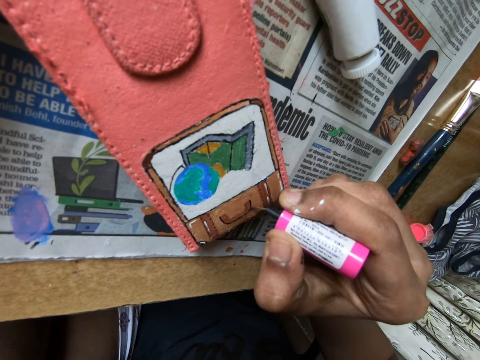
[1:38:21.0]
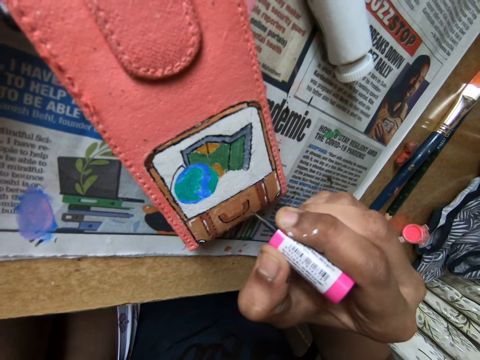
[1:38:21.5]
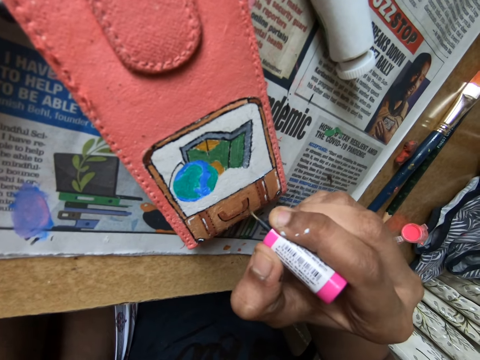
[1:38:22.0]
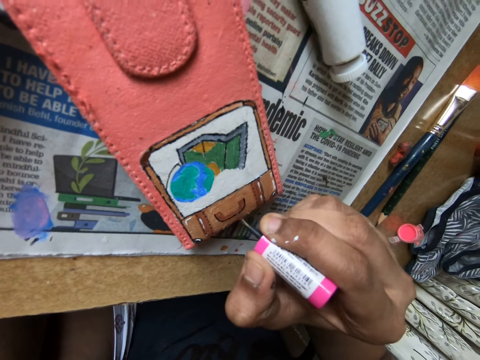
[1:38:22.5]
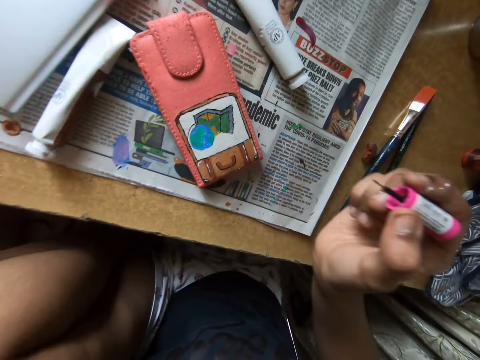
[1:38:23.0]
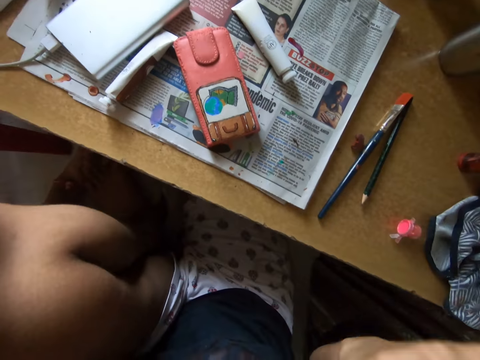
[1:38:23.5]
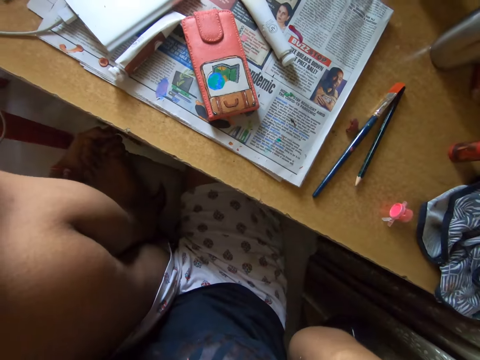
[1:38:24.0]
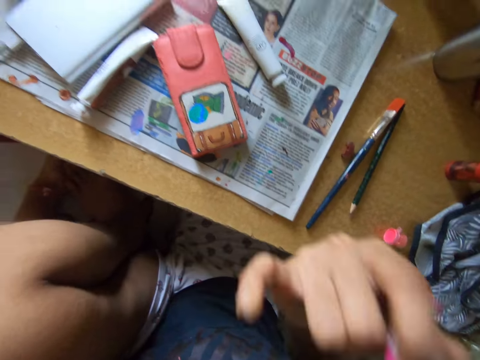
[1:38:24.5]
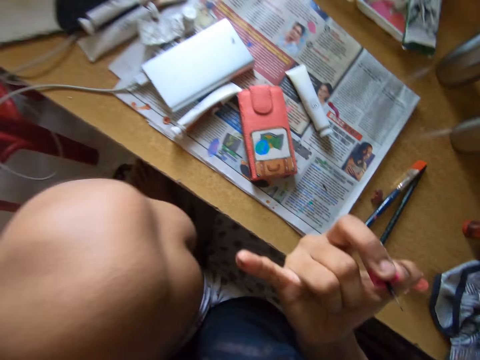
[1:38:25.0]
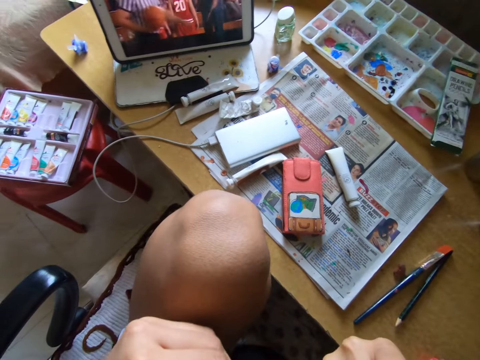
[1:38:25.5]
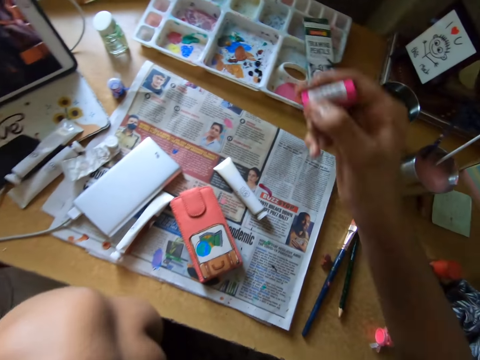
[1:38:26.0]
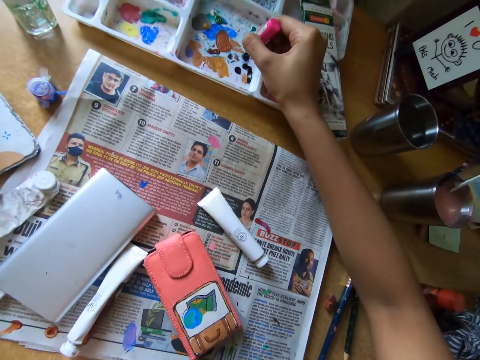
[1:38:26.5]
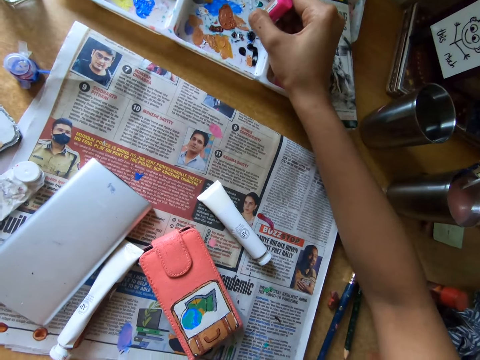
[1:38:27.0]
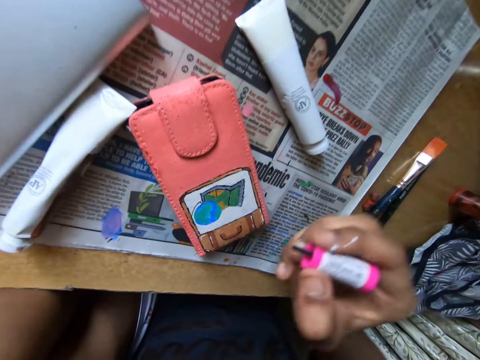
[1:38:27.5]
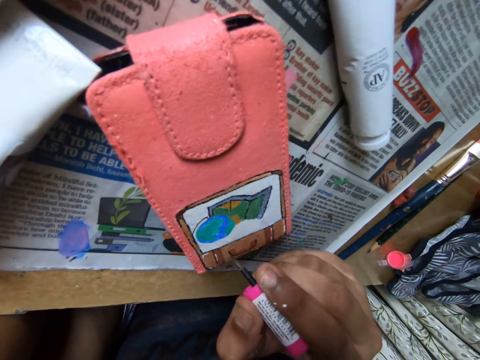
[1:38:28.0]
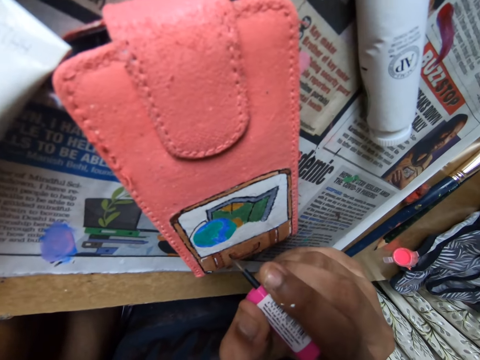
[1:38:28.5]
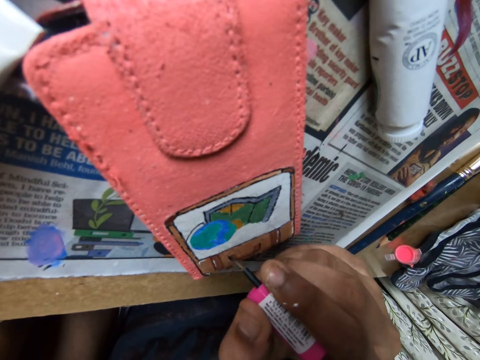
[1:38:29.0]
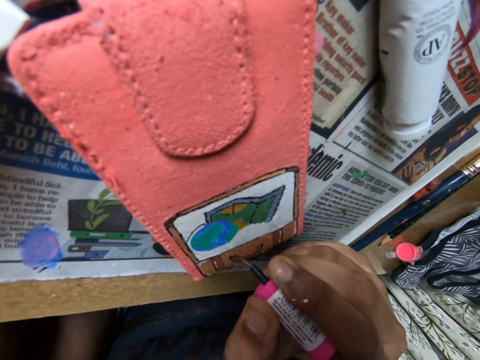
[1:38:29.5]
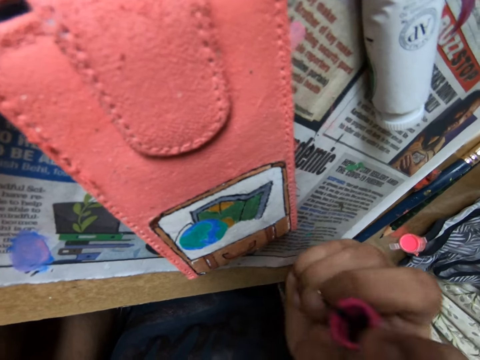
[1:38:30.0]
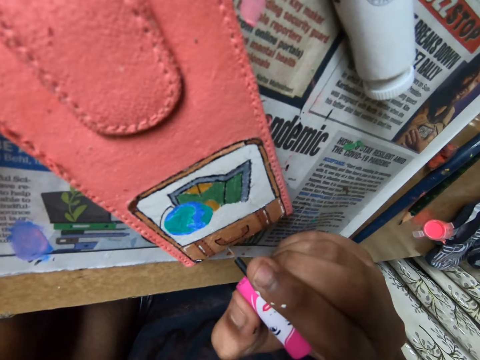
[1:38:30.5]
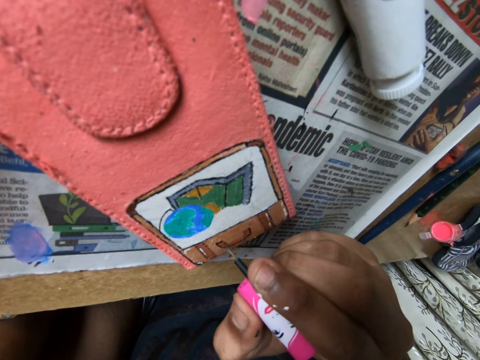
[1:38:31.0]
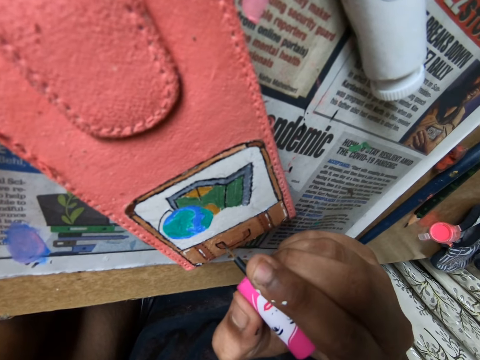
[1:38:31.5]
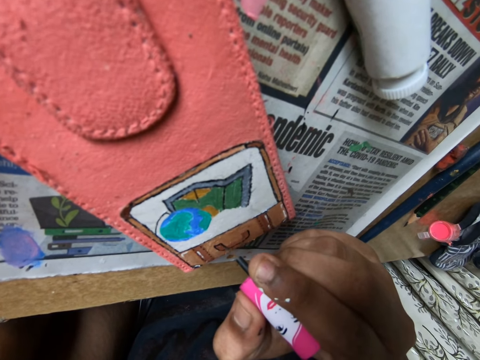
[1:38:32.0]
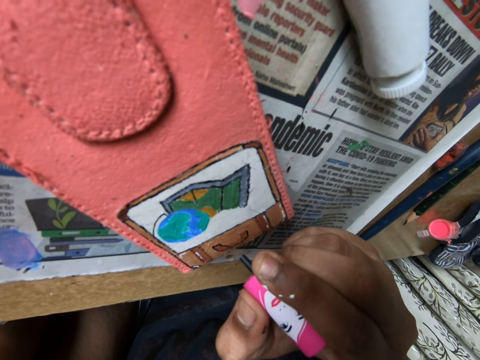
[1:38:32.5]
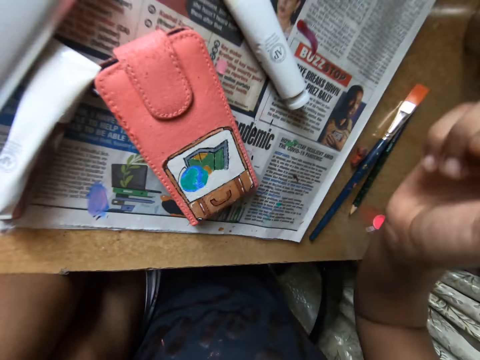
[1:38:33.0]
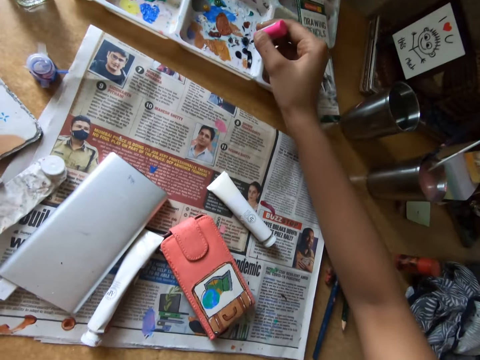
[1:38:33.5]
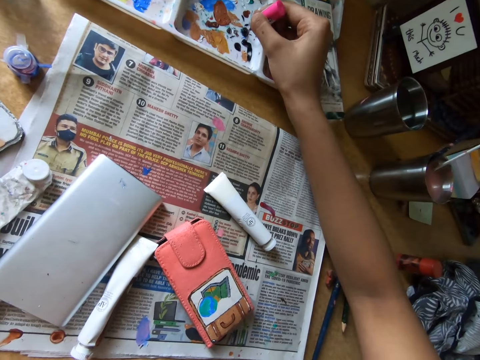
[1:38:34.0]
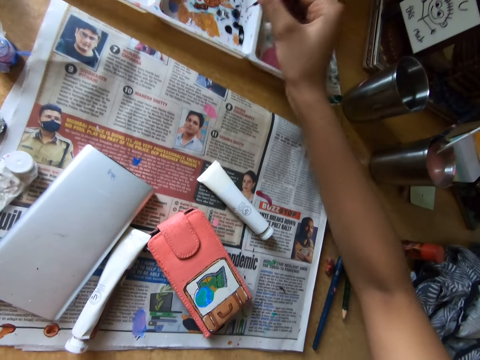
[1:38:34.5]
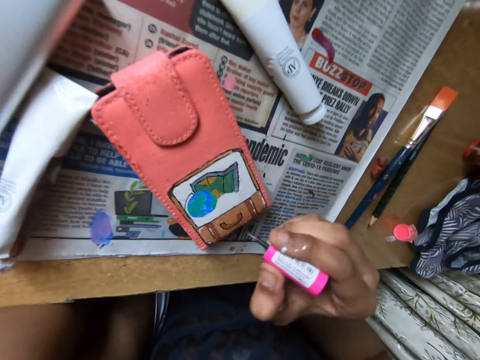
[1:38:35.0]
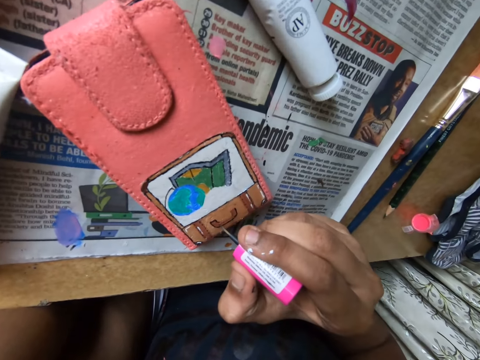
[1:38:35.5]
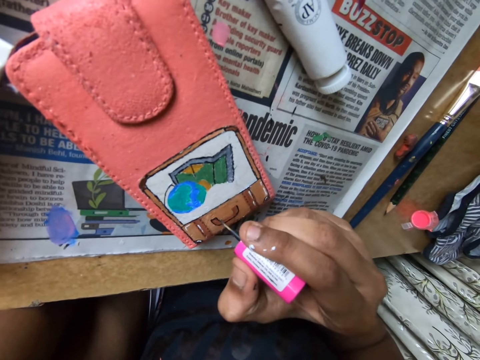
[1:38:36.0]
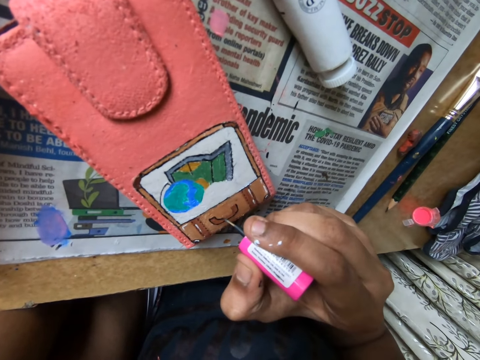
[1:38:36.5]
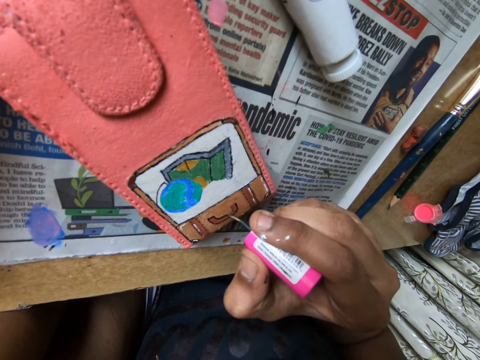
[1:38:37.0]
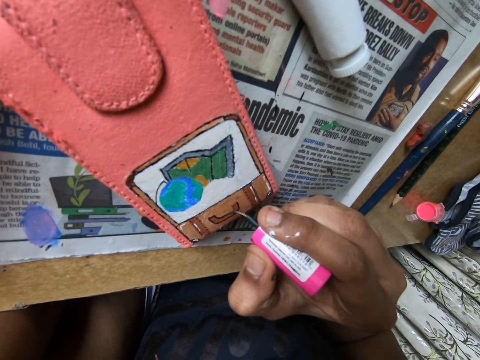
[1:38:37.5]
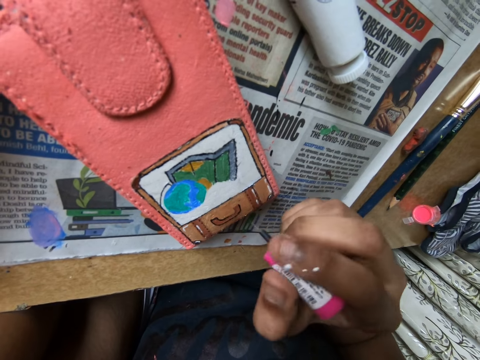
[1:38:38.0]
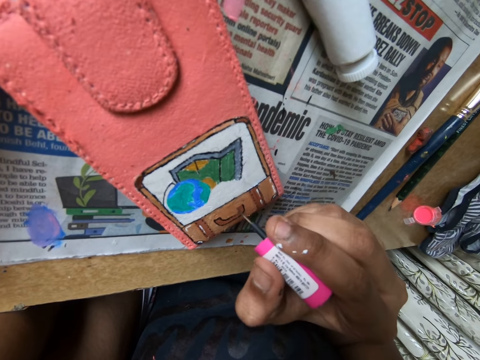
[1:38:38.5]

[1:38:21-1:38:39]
The camera wearer lifts the hand. She dabs the paint brush on the paint tray on the table with her right hand. She paints on the phone case on the table with the paint brush in her right hand. She dabs the paint brush on the paint tray on the table with her right hand. She paints on the phone case on the table with the paint brush in her right hand.

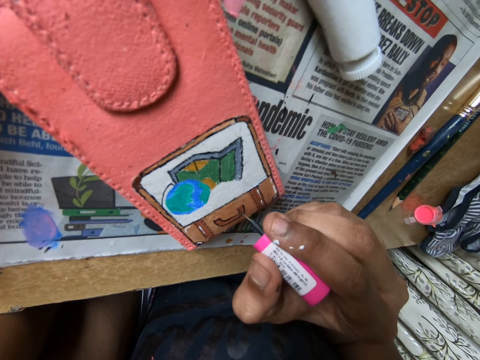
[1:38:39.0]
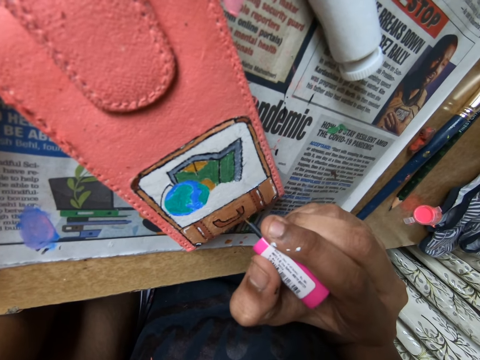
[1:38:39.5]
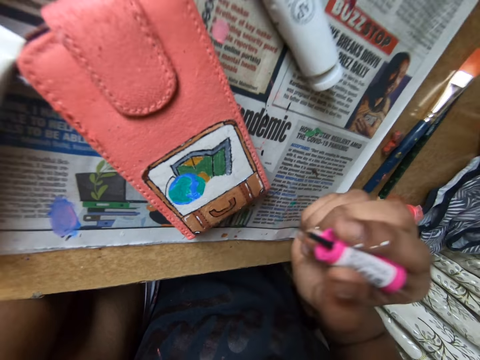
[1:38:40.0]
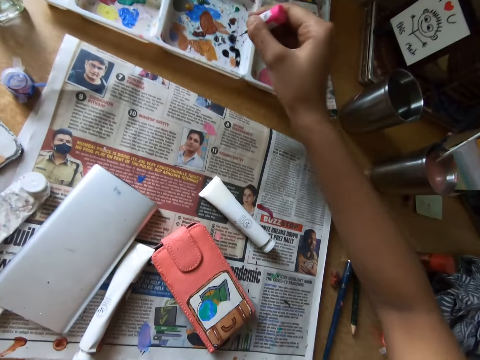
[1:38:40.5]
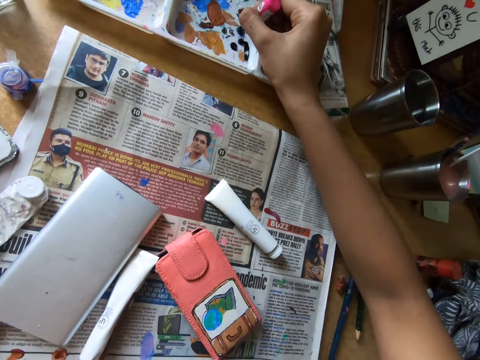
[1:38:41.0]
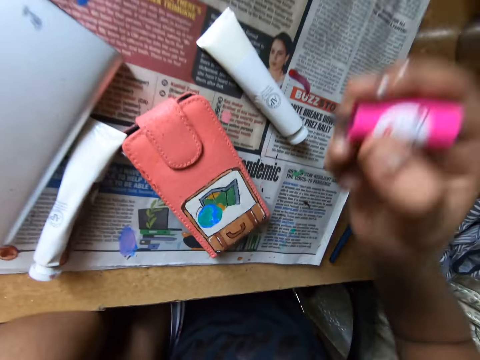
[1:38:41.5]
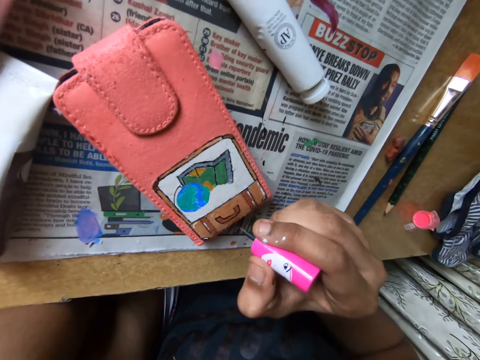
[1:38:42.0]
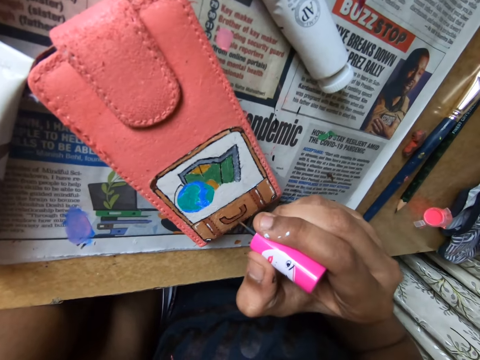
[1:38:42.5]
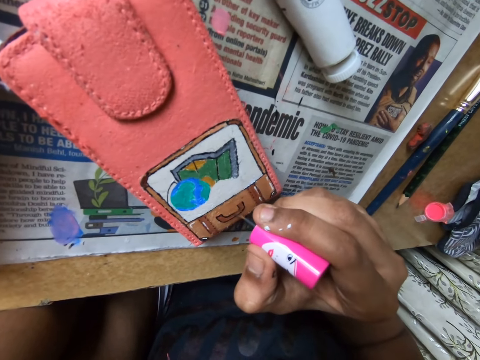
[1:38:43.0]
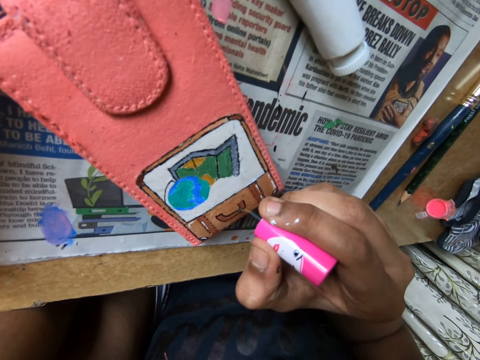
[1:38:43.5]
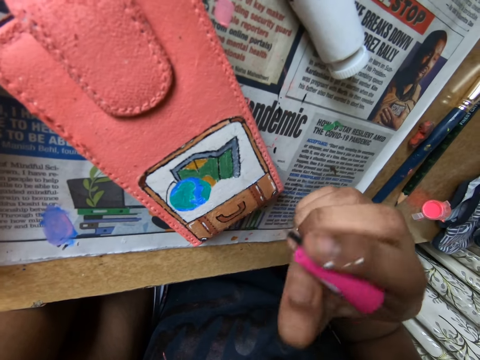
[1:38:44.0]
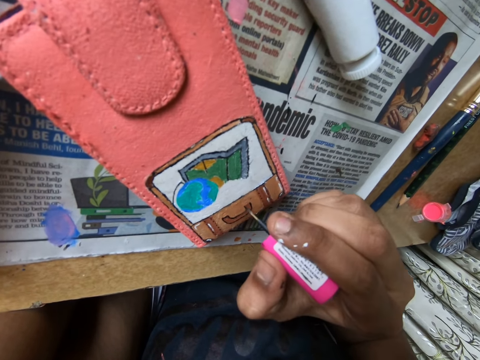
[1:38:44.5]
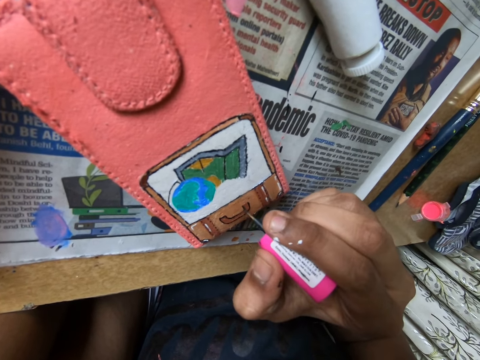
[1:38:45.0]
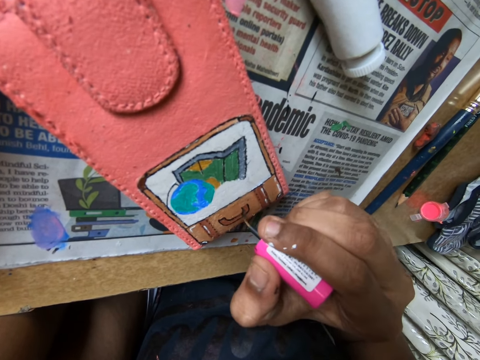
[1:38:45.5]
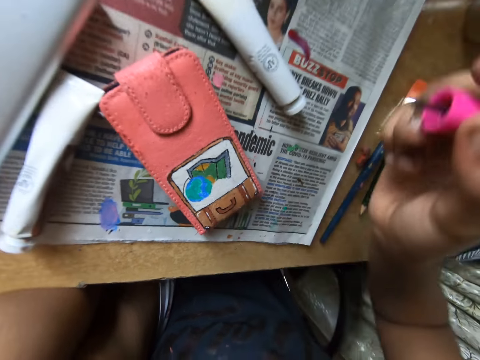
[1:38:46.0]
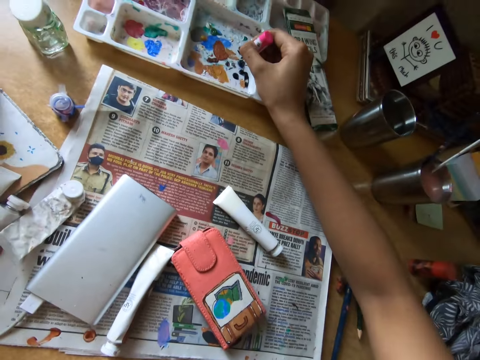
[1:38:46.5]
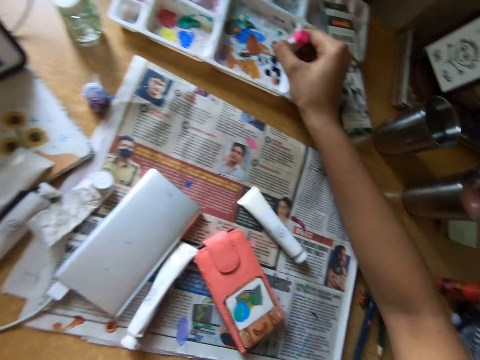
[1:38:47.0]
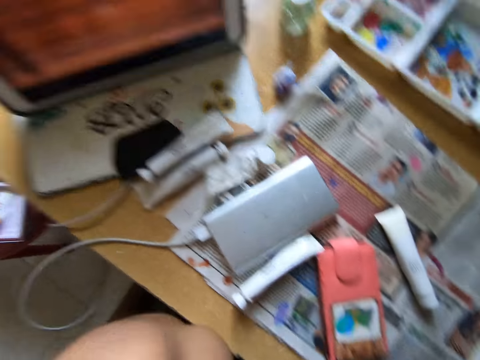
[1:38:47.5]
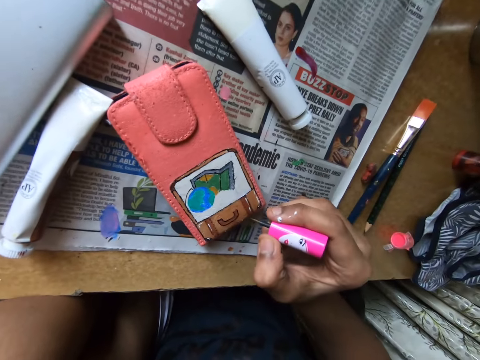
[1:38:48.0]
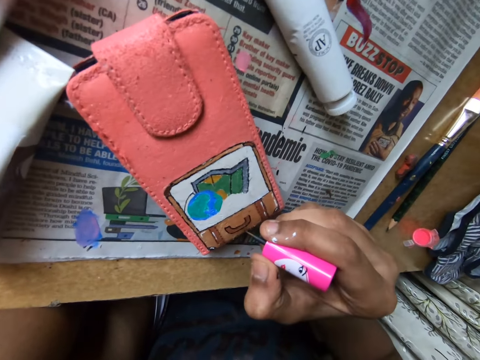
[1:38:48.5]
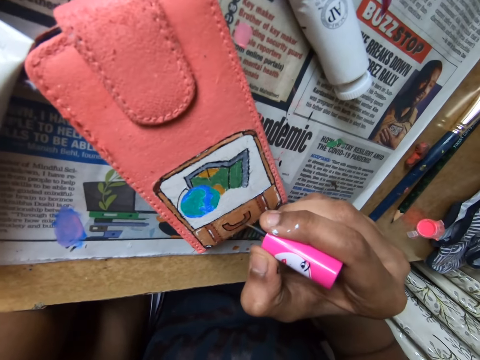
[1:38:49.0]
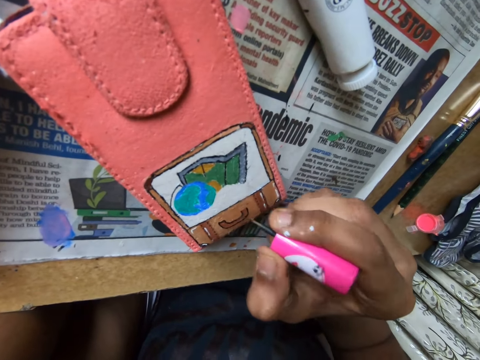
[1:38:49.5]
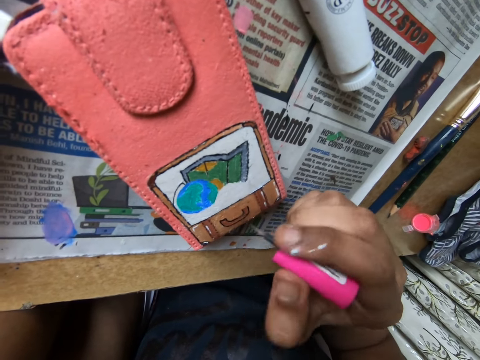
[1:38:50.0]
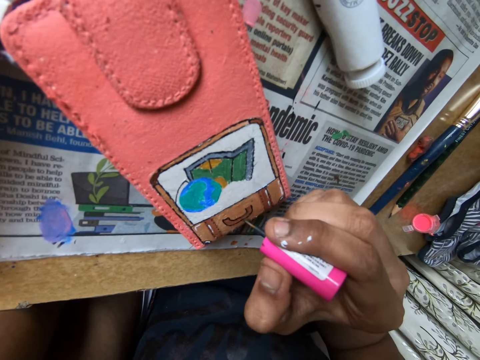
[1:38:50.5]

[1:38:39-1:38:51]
The camera wearer dabs the paint brush on the paint tray on the table with her right hand. She paints on the phone case on the table with the paint brush in her right hand. She dabs the paint brush on the paint tray on the table with her right hand. She paints on the phone case on the table with the paint brush in her right hand.
